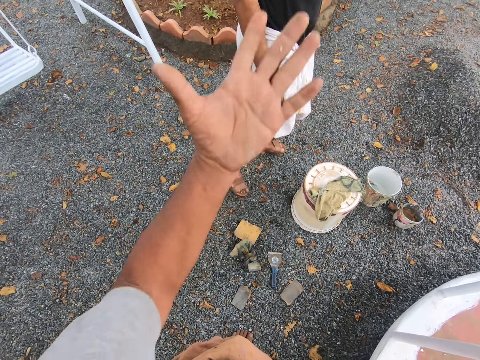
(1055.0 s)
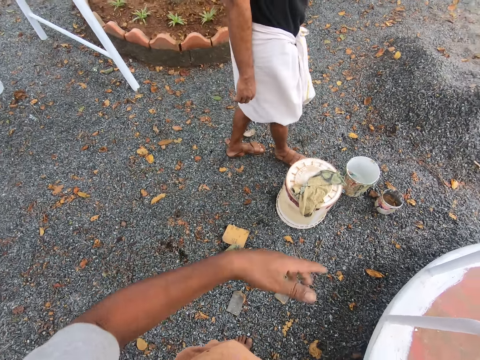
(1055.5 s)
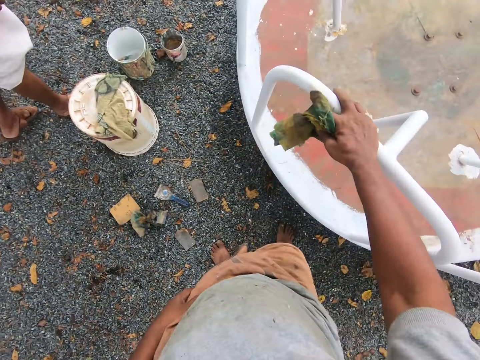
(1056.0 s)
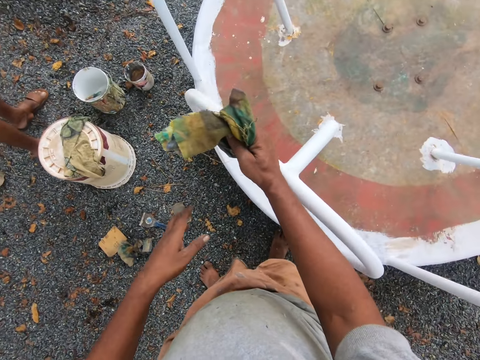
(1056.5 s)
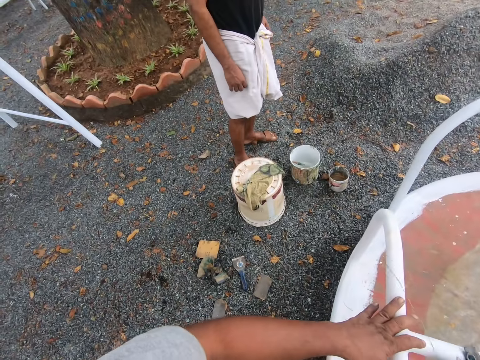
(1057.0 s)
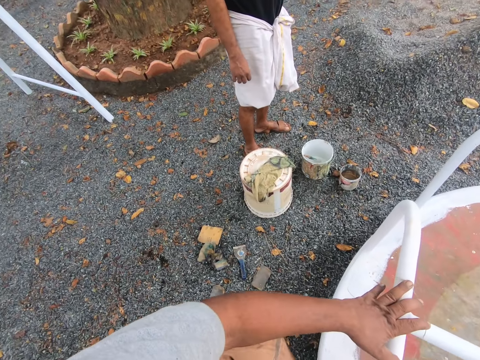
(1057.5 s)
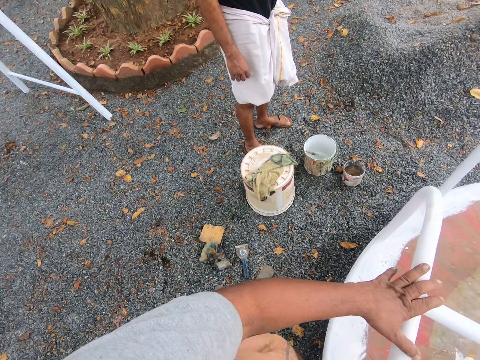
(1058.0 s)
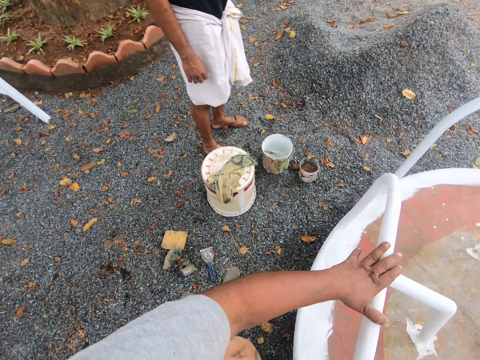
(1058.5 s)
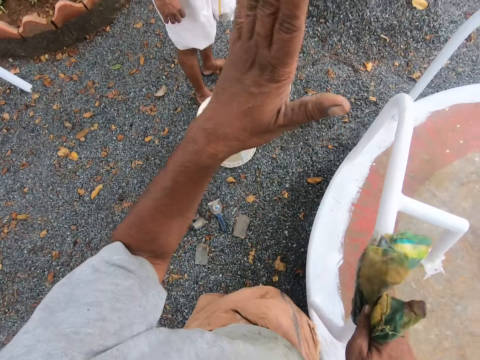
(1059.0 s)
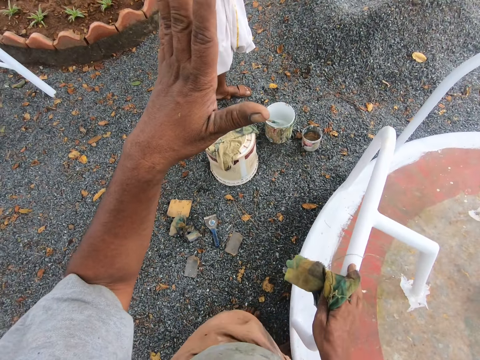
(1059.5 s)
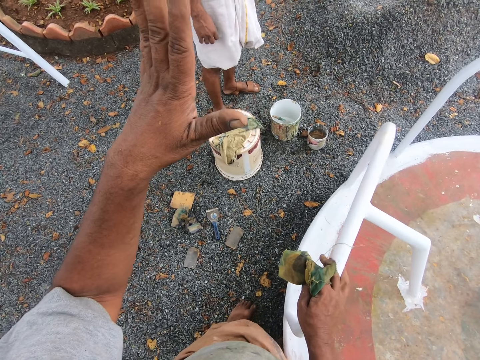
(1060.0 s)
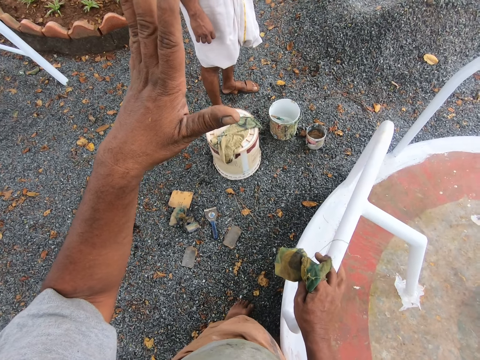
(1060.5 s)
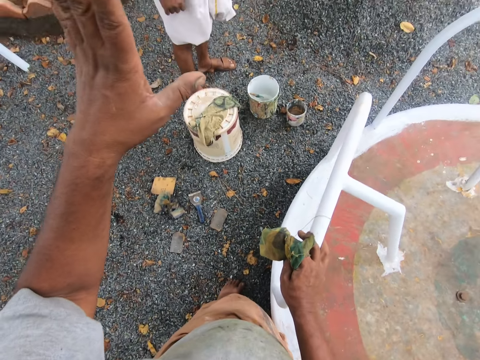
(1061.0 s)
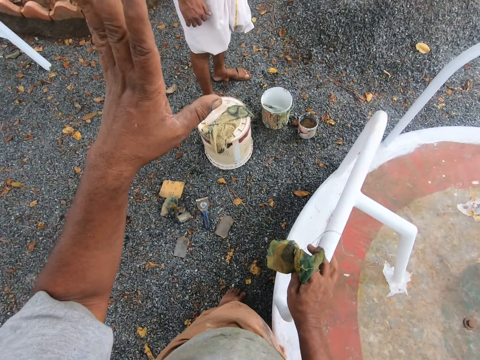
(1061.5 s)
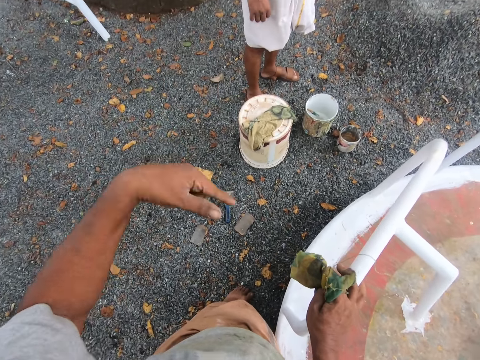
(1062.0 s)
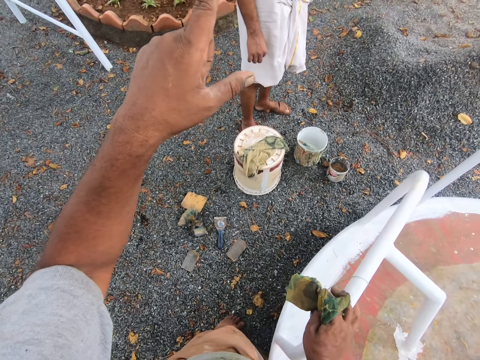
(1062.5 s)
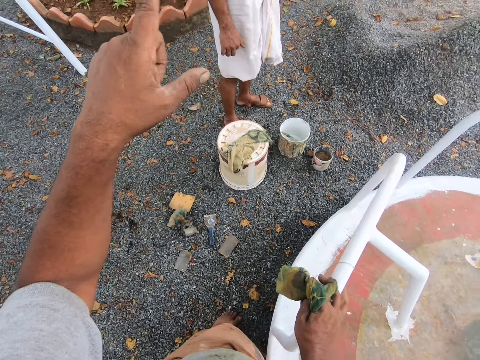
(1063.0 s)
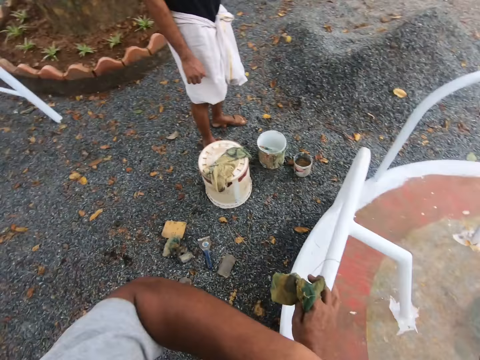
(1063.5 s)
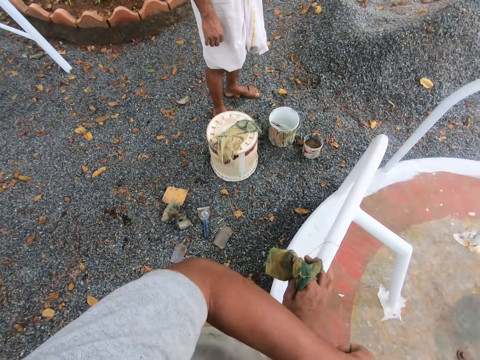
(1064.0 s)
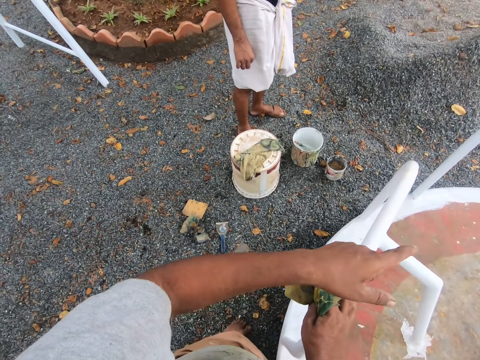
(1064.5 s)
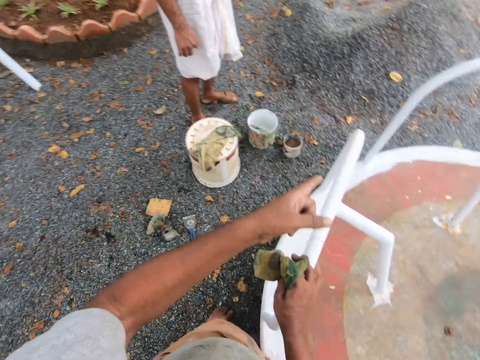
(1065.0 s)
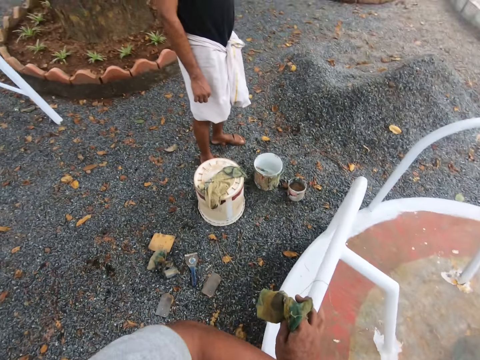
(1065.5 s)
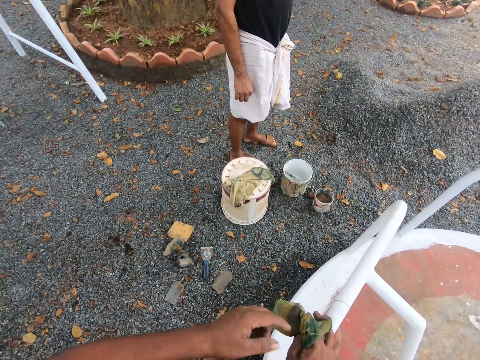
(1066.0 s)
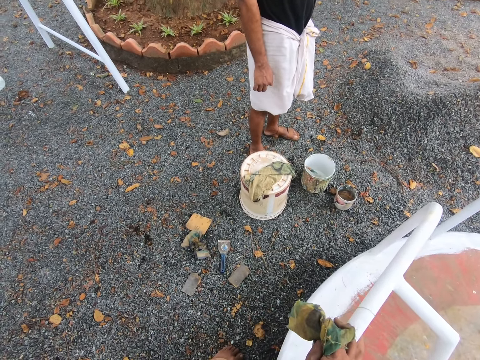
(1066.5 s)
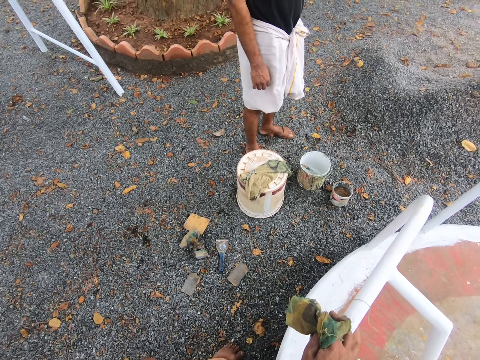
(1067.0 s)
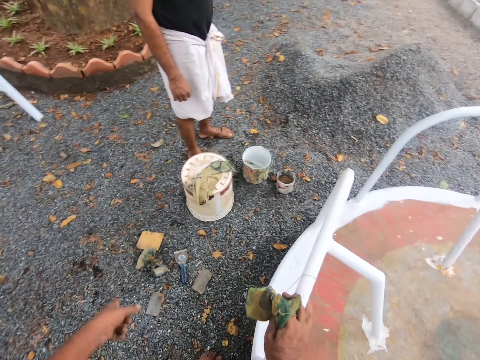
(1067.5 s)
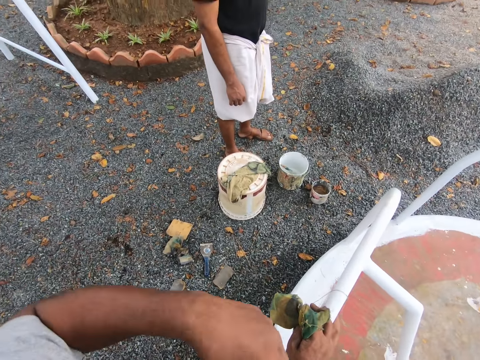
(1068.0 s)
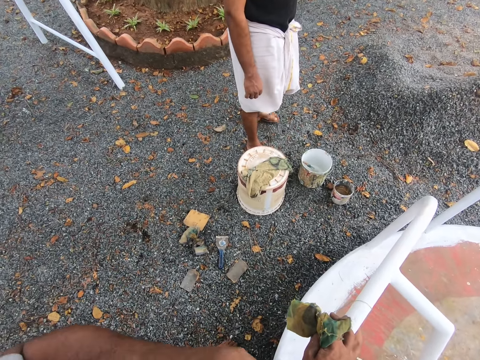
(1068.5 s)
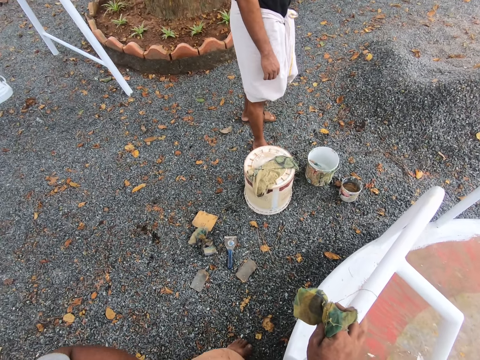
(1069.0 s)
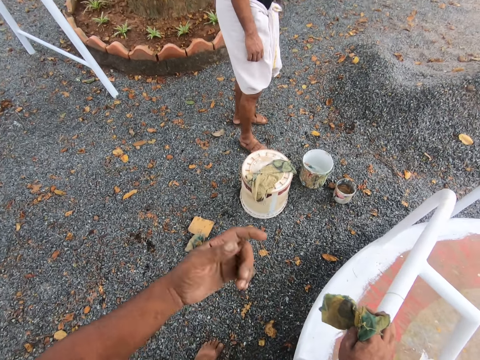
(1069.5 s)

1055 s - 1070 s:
The camera wearer touches the playground roundabout or railing with his left hand. He talks to a man. He lets go of the railing. He talks to the man. He touches the playground roundabout with his left hand.

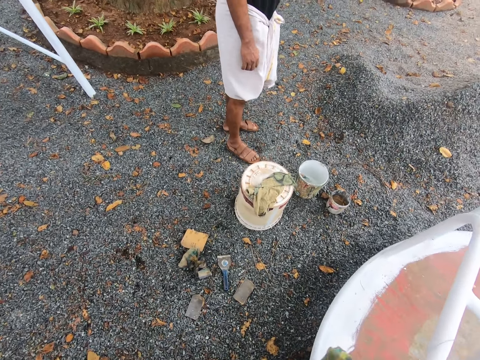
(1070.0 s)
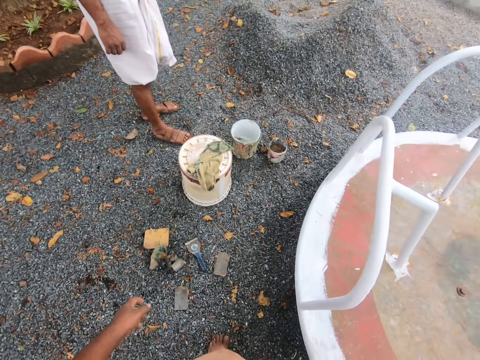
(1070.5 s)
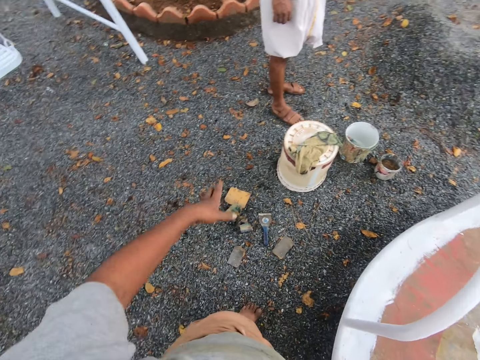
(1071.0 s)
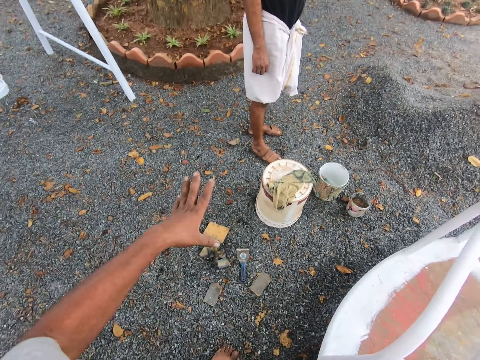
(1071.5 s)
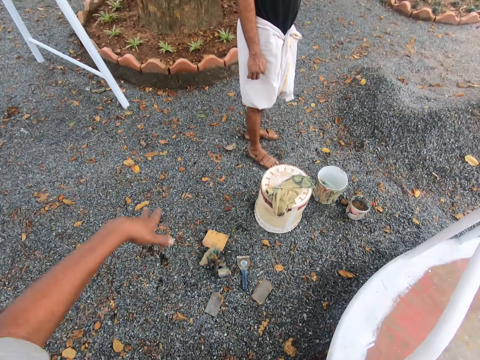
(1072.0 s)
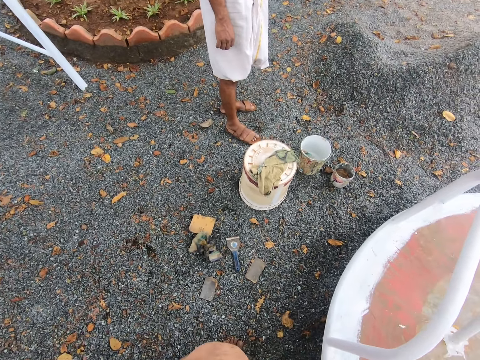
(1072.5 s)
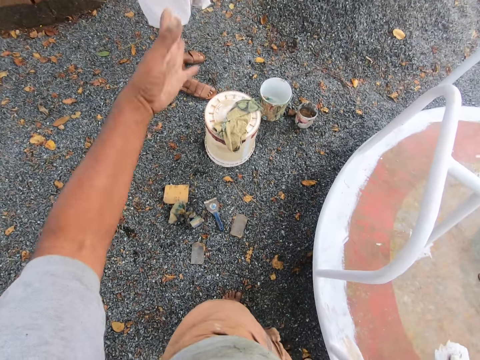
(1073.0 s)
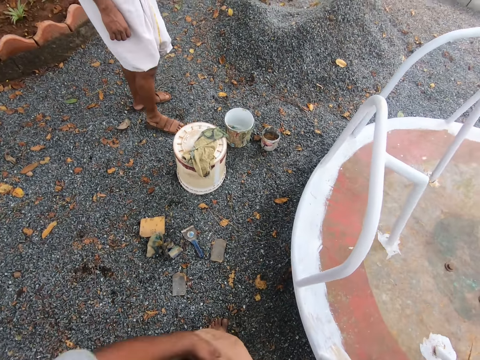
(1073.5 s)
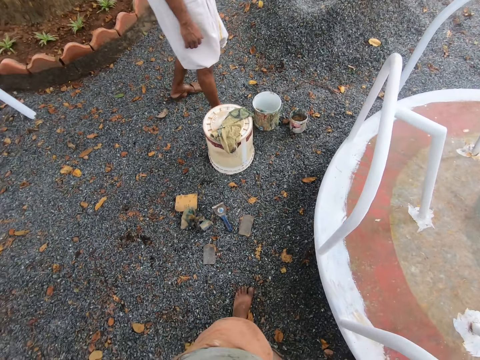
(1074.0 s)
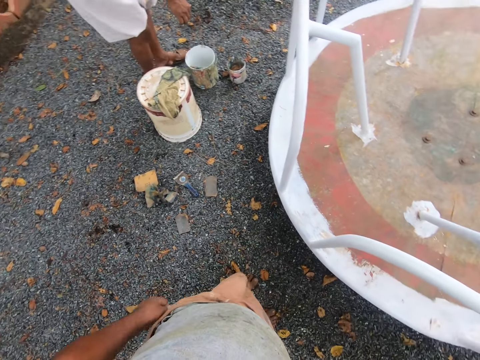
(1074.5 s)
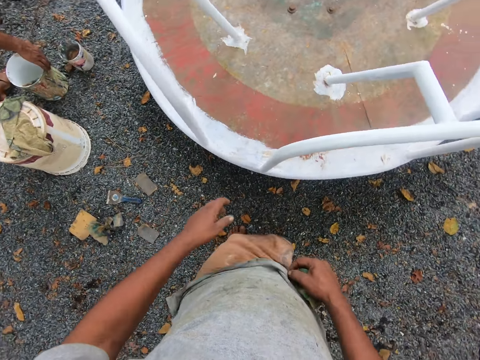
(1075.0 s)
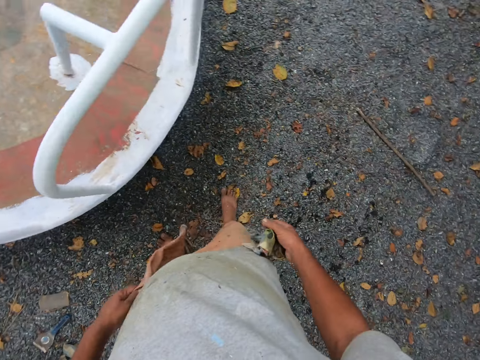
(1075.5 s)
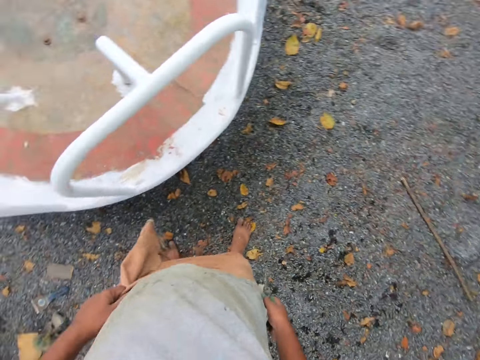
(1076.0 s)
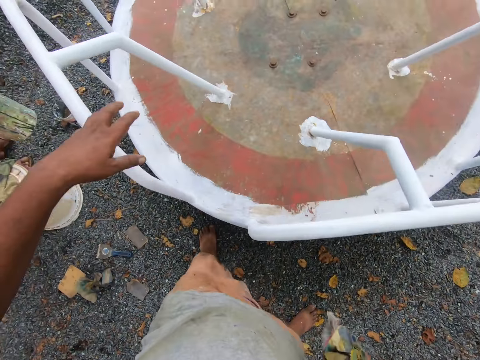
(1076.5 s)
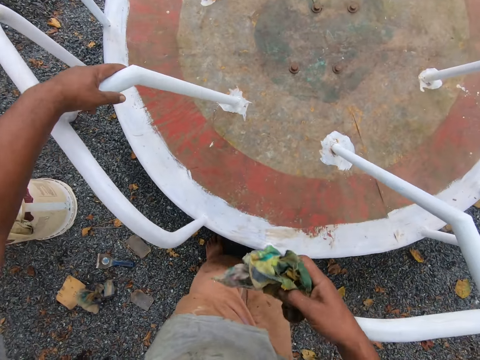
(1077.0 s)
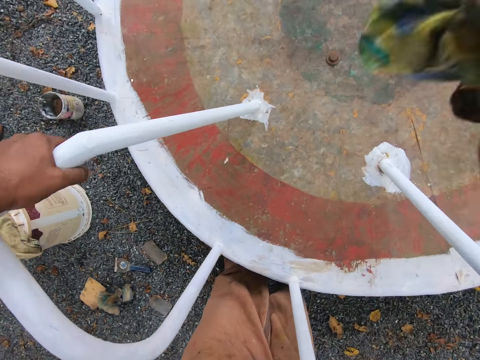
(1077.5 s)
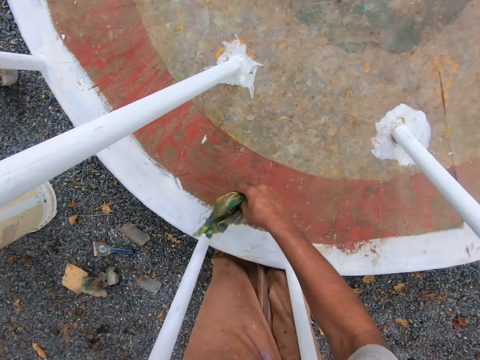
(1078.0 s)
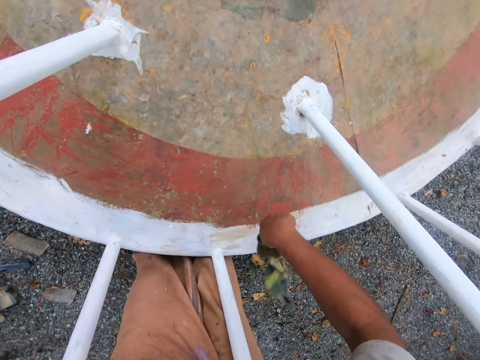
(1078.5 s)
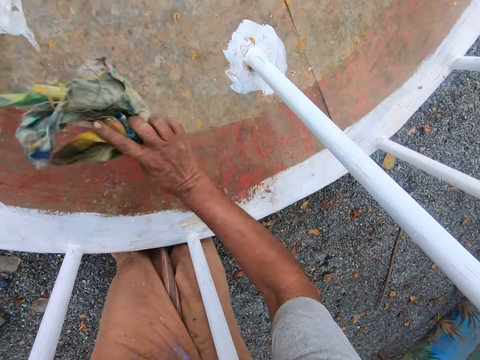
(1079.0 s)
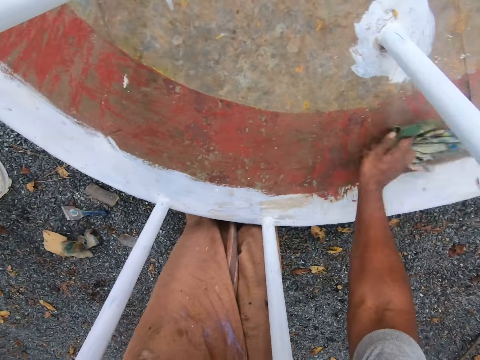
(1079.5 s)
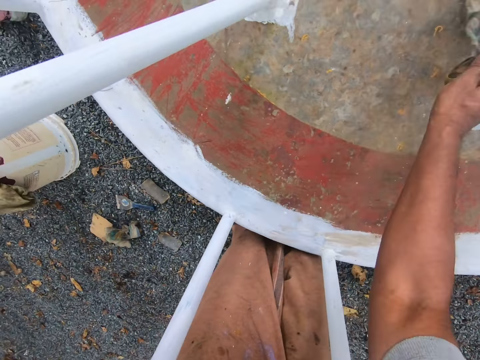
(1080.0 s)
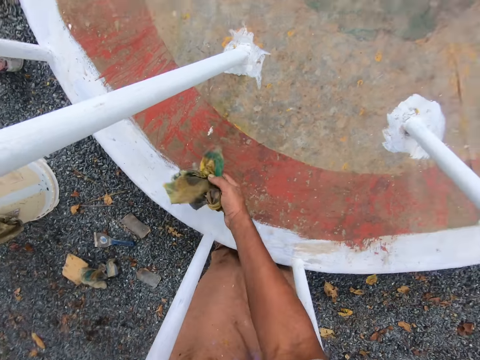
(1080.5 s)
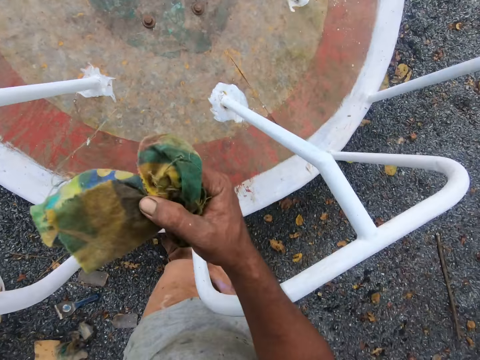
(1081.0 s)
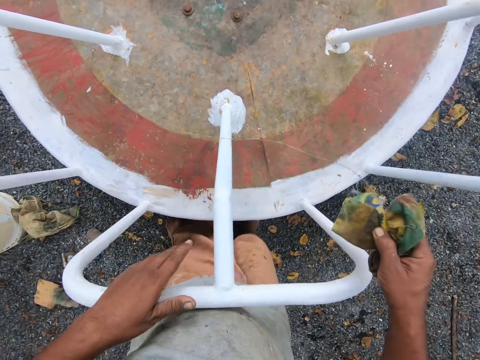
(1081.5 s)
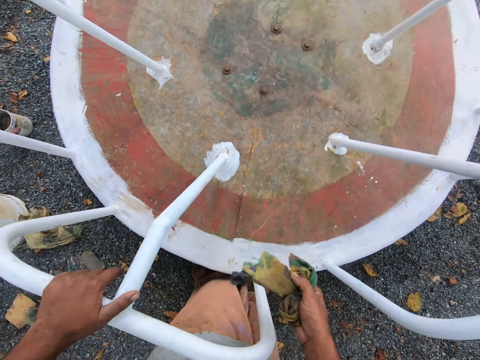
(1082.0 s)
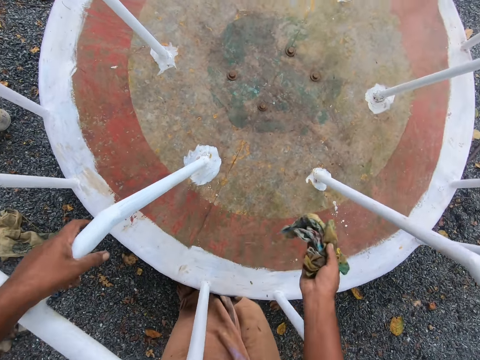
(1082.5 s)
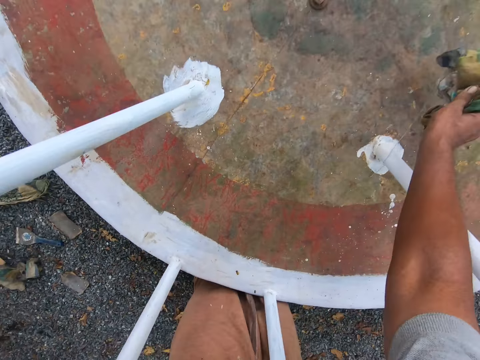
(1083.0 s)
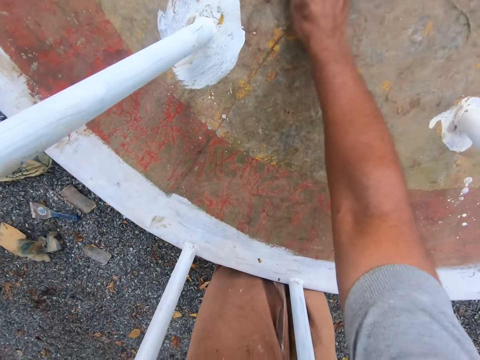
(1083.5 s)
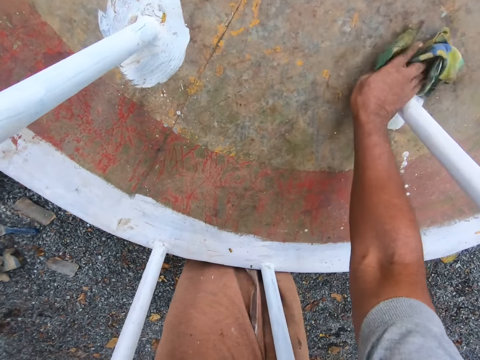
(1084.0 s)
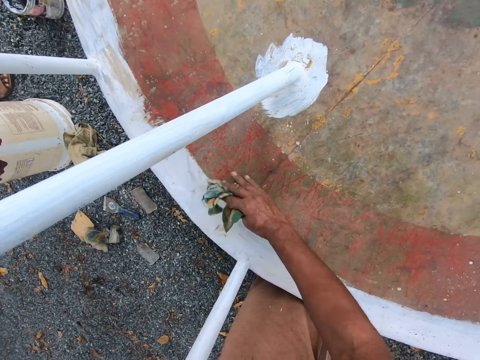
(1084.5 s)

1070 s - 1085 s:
The camera wearer lifts up his cloth. He spits. He holds the playground roundabout or railing with his left hand. He wipes the surface of the playground roundabout or swing with the rags in his right hand. He hits the pieces of cloth on the swing. He cleans the surface of the playground roundabout with the rags in his right hand. He places his left hand on another railing. He talks to a man. He wipes the swing with the piece of cloth.
